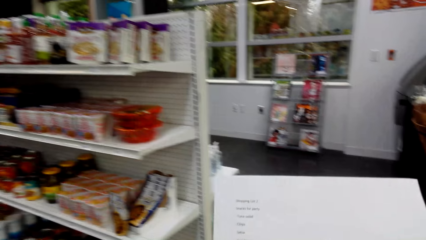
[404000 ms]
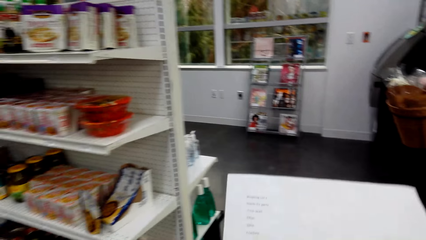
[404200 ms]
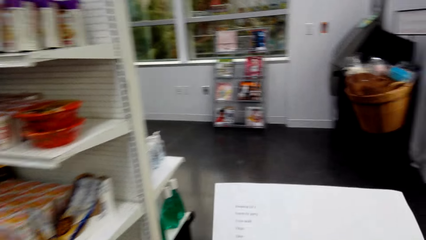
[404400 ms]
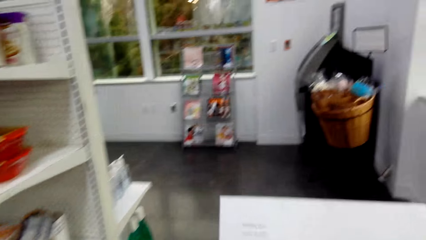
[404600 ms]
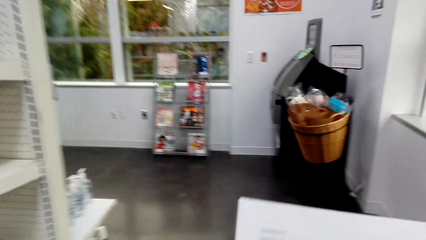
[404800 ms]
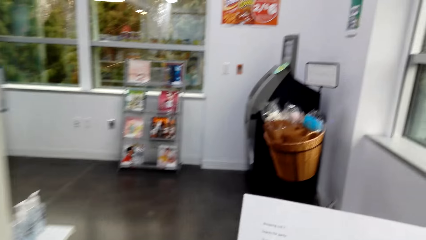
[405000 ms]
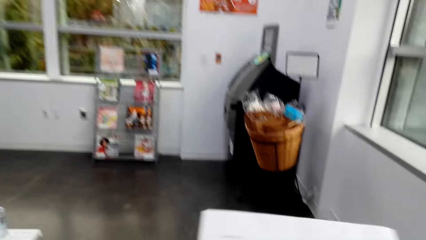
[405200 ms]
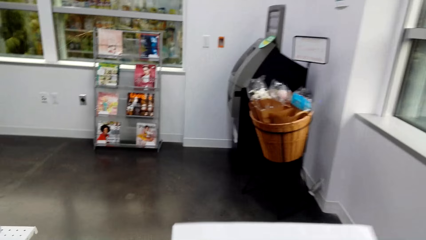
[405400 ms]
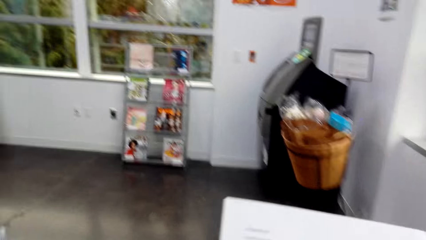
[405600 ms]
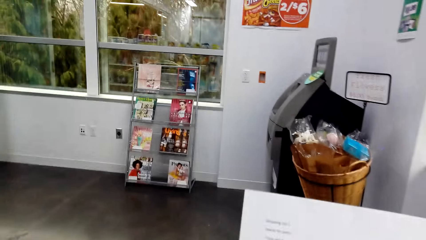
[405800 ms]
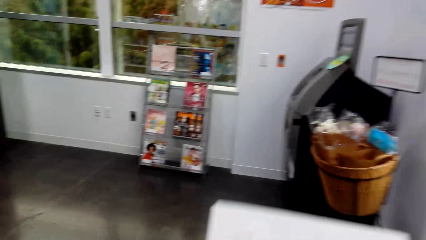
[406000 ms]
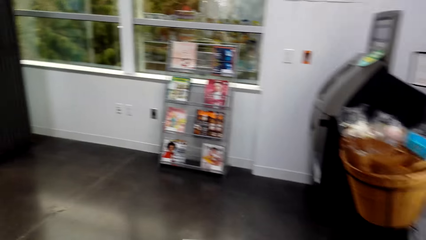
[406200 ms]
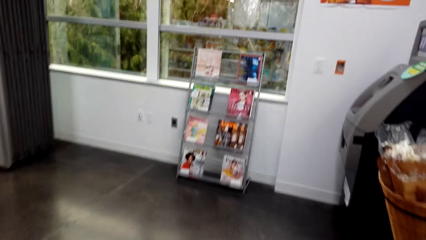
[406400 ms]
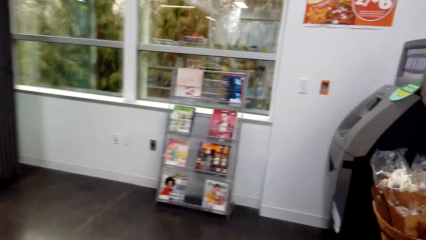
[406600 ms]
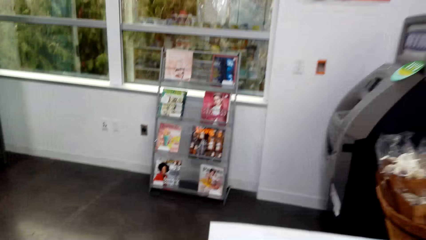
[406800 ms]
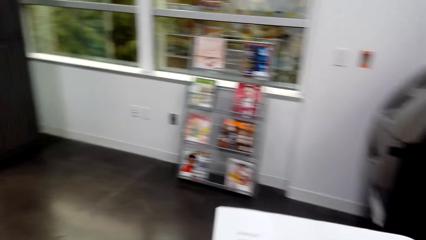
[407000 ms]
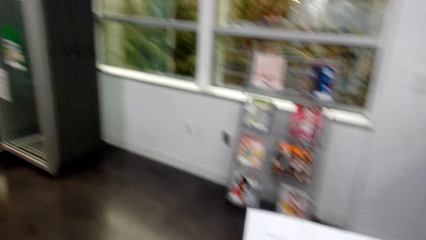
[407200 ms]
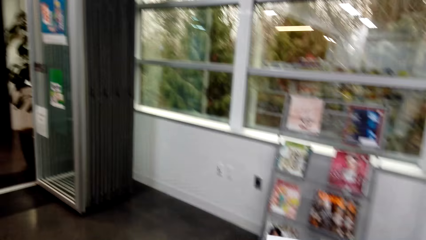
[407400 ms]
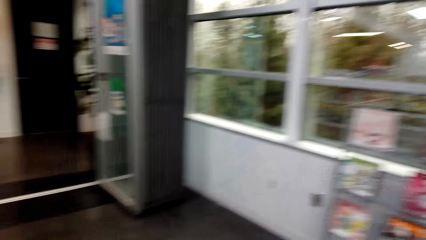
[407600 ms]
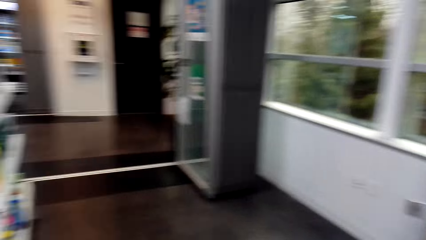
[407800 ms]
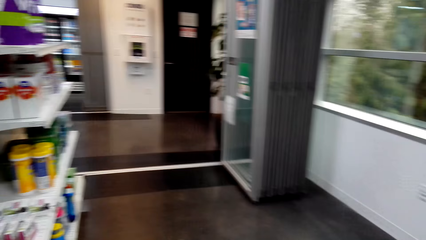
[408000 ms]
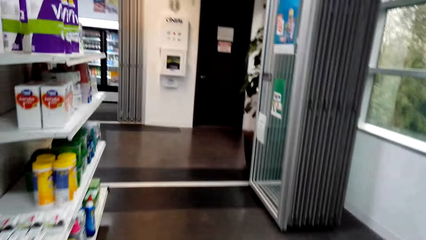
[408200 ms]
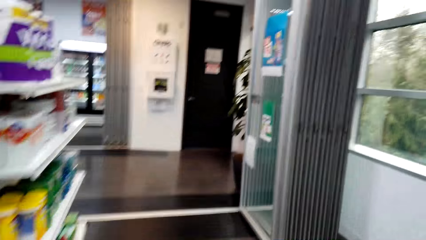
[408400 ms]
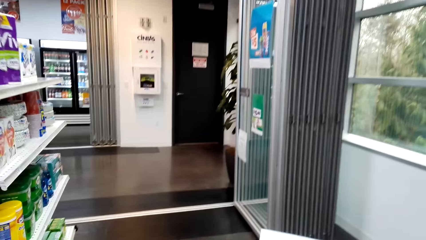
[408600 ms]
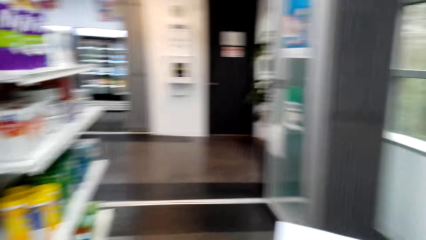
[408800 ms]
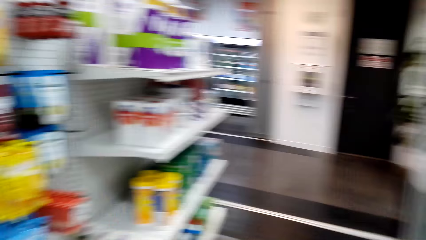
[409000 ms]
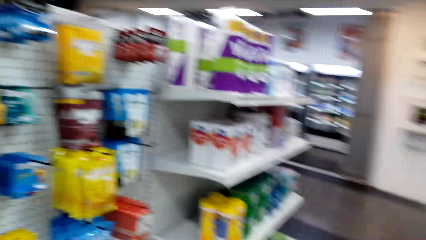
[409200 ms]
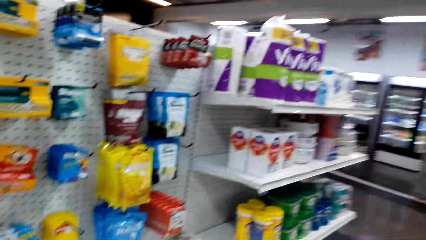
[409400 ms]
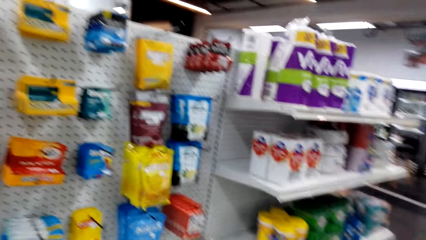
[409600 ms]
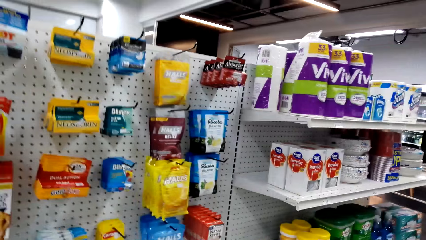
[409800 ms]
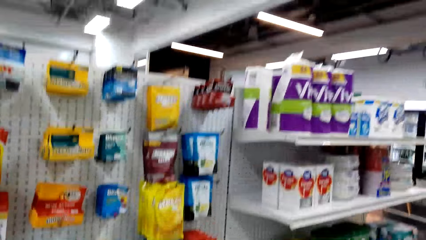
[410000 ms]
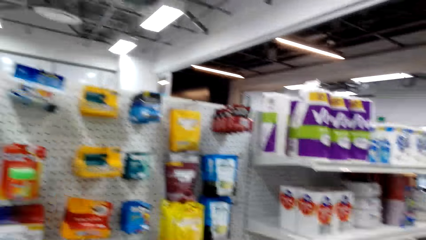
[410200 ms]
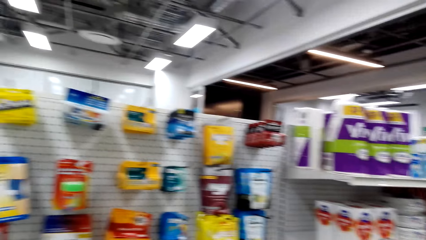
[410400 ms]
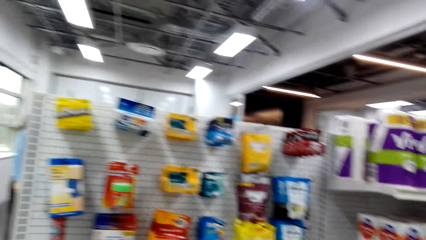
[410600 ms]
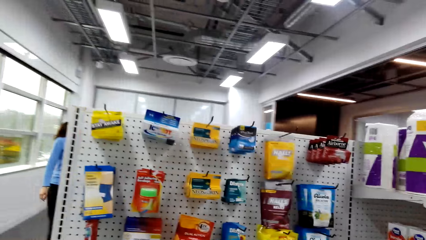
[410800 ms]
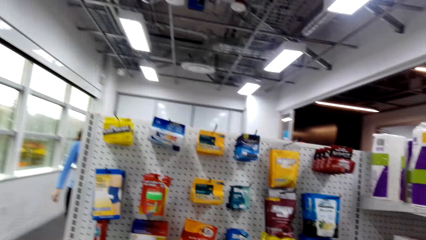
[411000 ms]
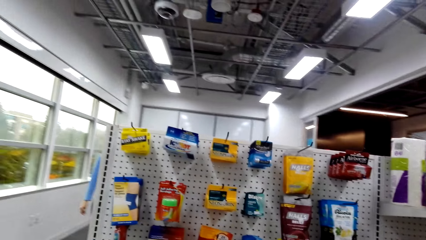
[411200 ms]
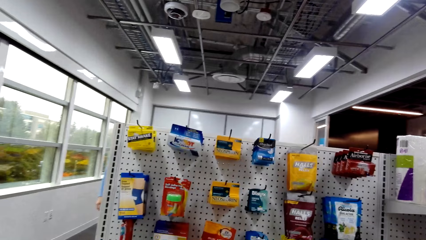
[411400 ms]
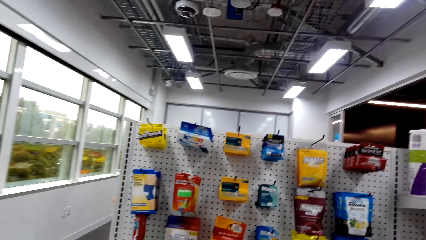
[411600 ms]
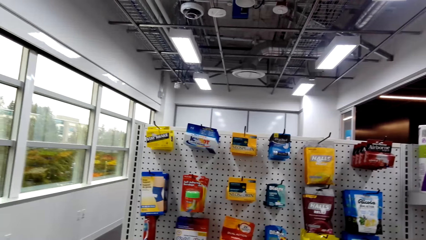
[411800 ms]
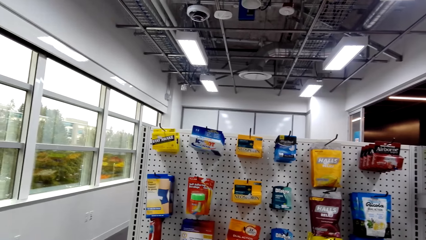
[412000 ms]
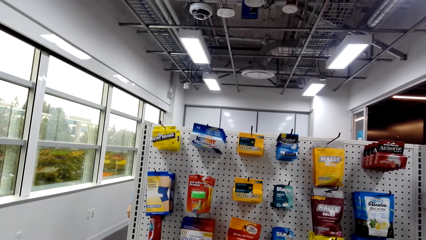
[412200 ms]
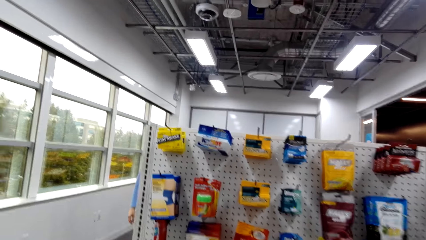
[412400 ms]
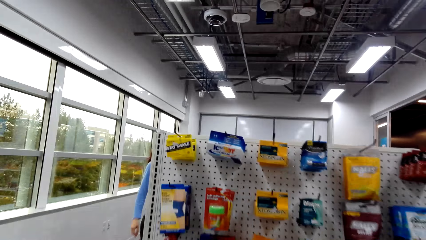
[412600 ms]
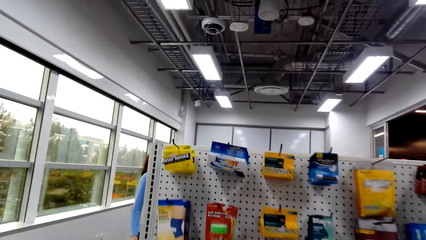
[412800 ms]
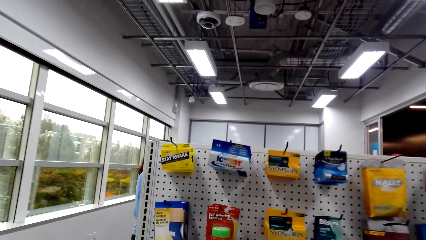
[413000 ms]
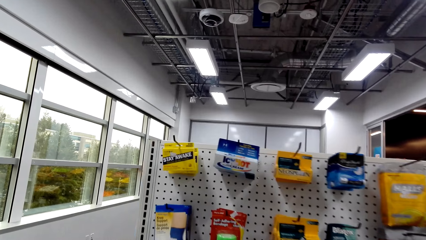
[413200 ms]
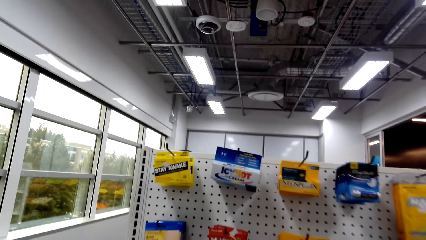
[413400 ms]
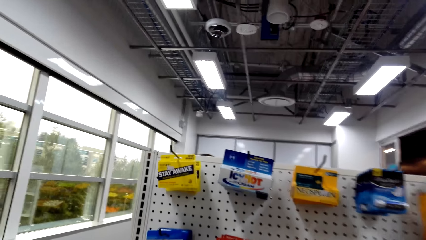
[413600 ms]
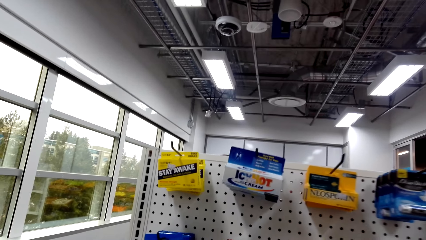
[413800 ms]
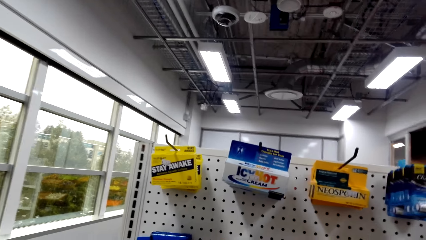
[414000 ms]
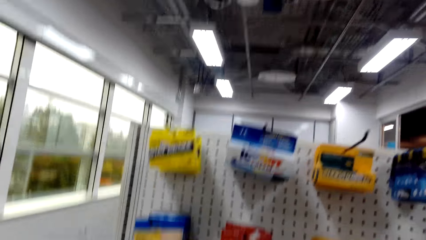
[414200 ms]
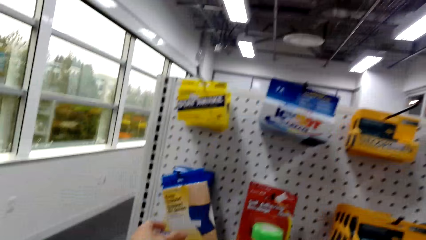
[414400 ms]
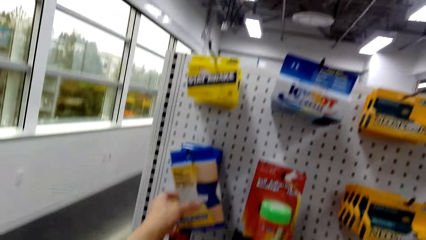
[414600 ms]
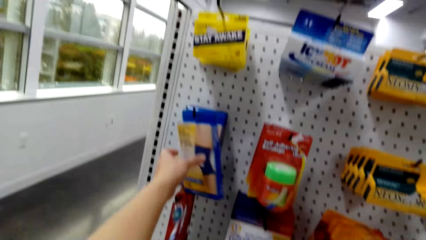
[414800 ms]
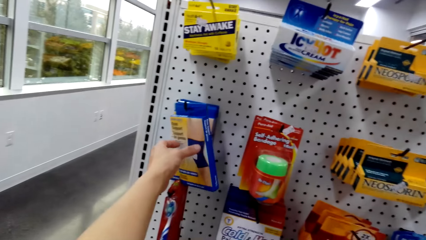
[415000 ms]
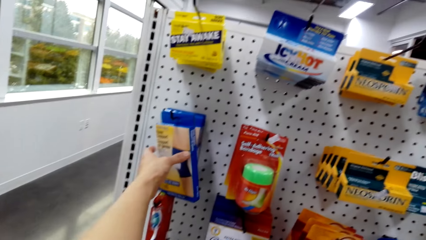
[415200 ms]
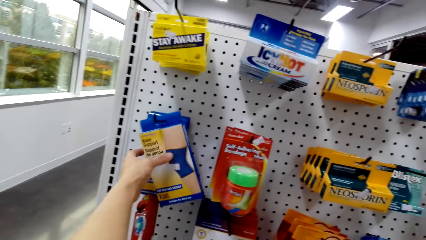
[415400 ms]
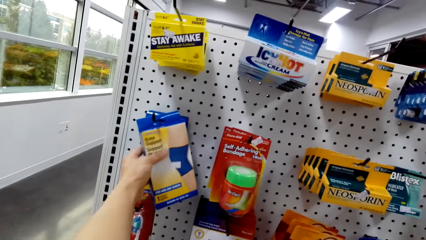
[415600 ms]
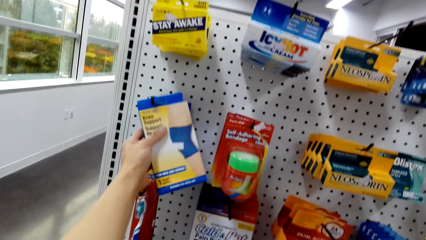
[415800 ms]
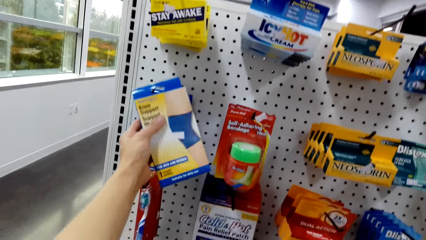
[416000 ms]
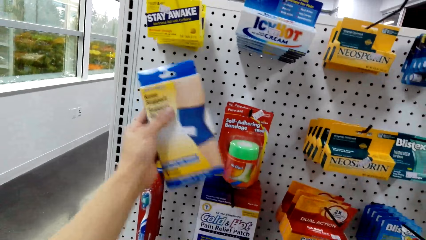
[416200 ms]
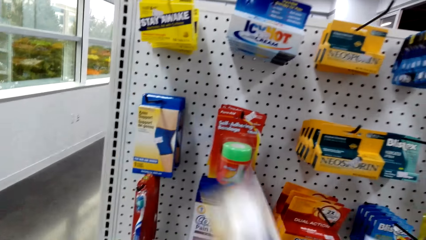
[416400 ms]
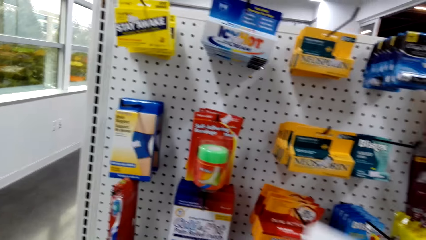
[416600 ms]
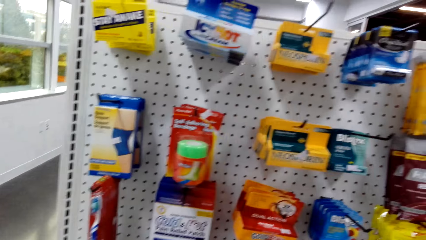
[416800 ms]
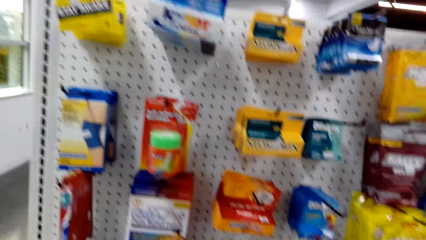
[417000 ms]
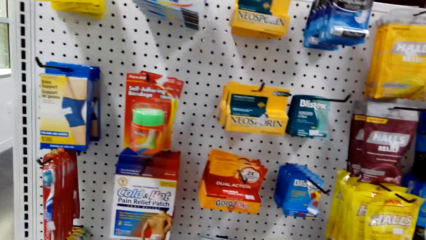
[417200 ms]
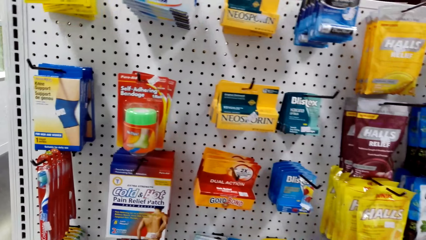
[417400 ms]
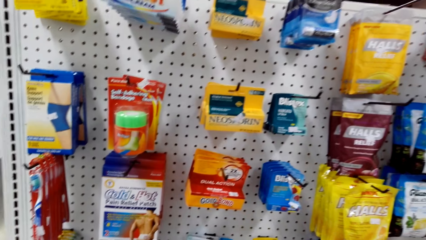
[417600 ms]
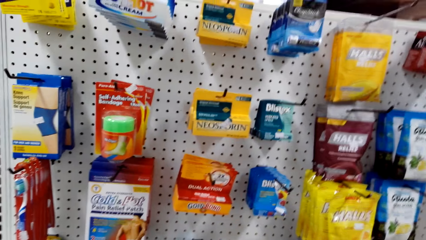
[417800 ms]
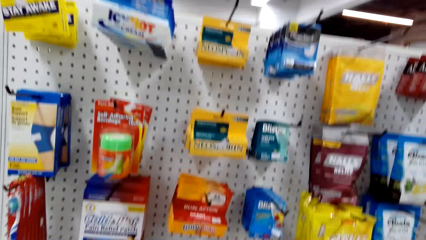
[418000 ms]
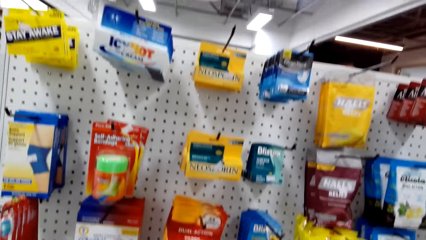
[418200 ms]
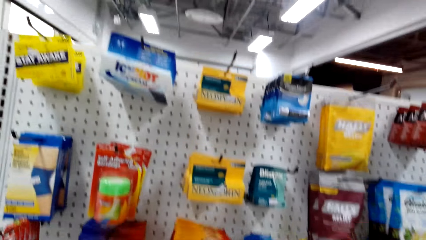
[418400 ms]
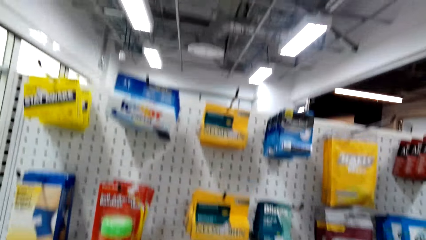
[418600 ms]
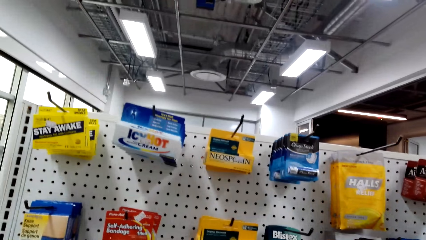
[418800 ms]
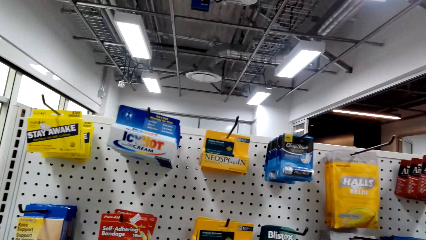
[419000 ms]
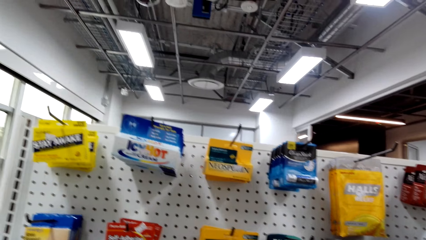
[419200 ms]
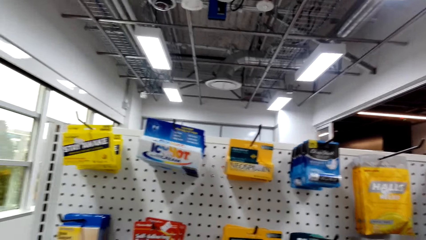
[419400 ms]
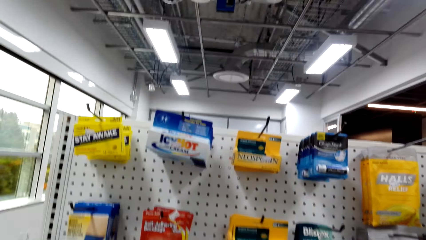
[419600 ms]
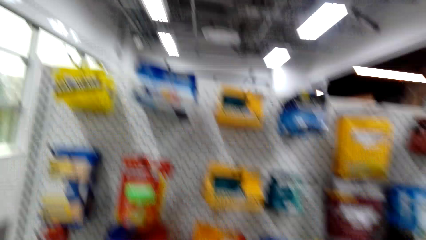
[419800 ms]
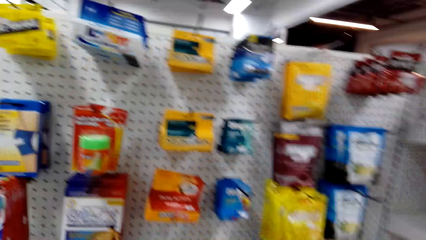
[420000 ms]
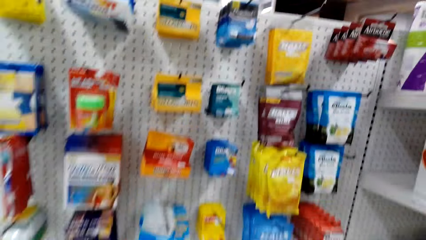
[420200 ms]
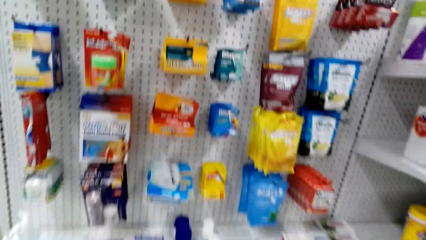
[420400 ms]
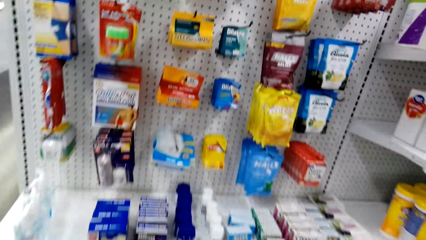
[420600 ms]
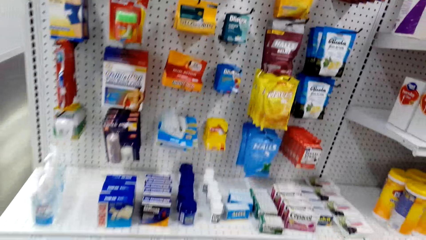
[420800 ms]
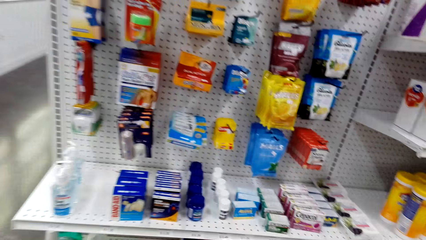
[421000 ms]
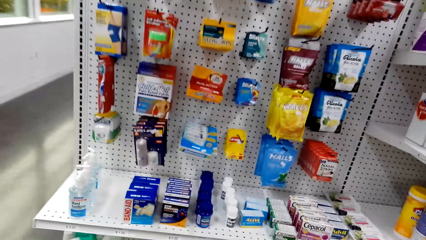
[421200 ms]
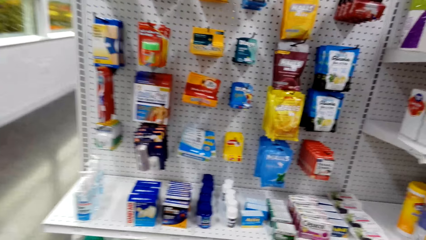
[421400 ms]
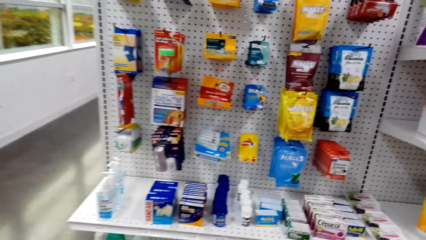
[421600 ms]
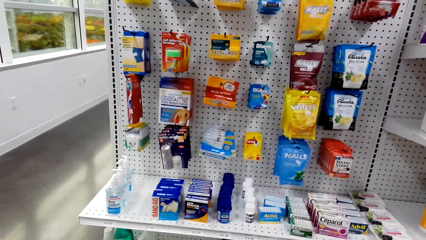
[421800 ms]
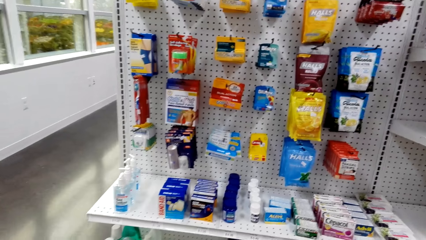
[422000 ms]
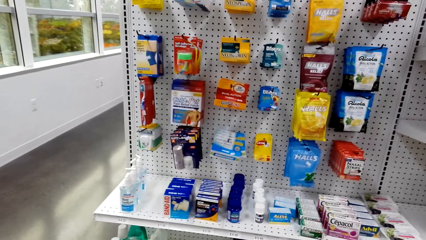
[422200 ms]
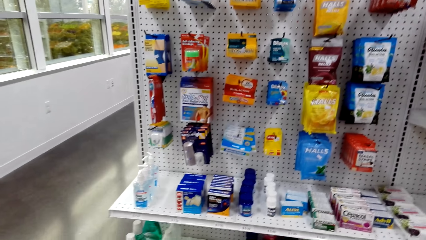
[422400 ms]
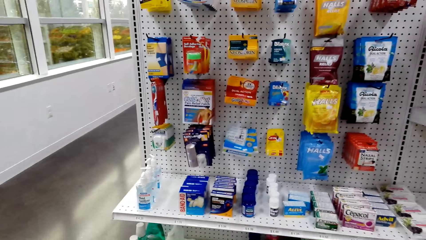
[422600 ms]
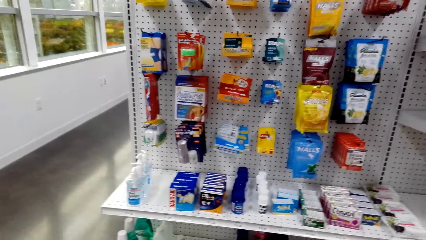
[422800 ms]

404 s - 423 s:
The camera wearer holds the record paper. They walk around the supermarket. They pick up the package. They look around the supermarket.
